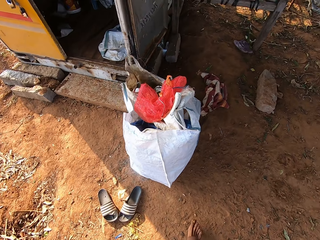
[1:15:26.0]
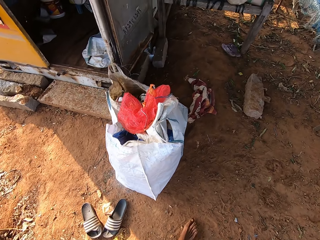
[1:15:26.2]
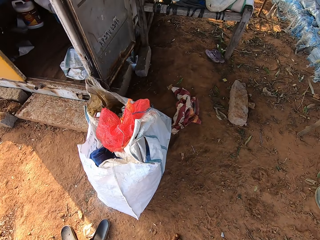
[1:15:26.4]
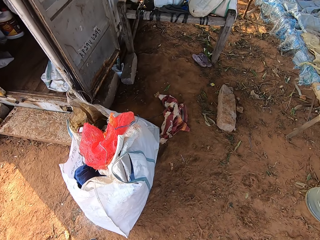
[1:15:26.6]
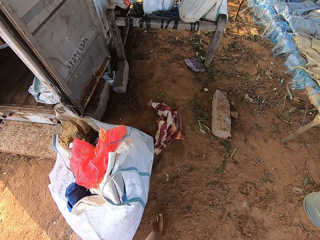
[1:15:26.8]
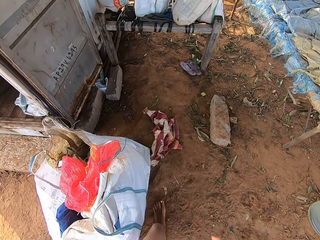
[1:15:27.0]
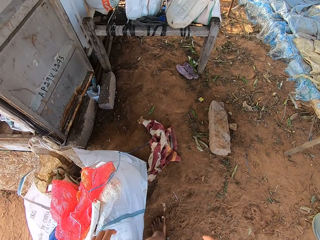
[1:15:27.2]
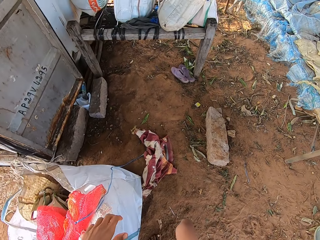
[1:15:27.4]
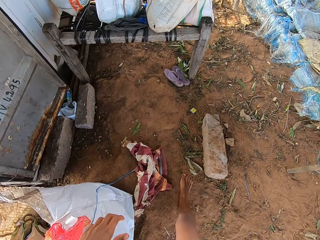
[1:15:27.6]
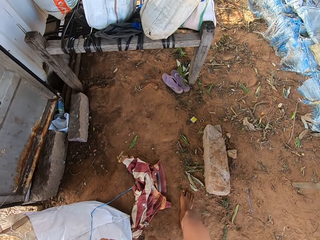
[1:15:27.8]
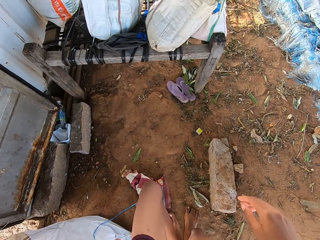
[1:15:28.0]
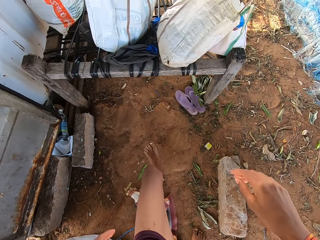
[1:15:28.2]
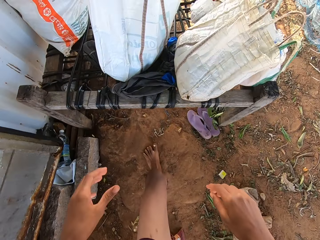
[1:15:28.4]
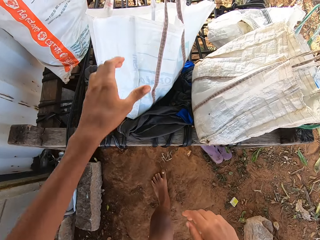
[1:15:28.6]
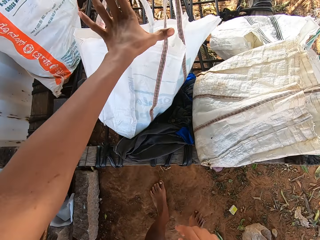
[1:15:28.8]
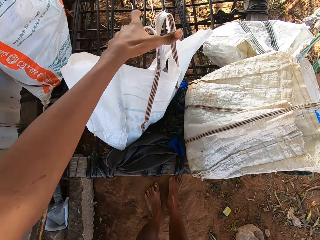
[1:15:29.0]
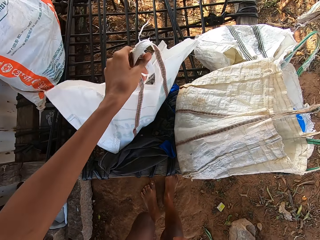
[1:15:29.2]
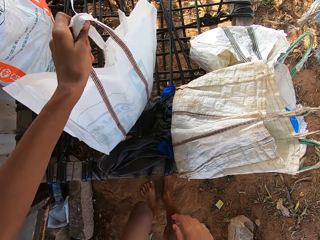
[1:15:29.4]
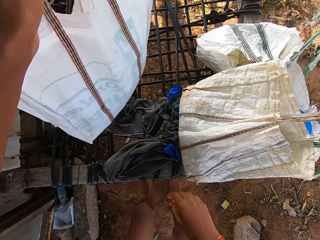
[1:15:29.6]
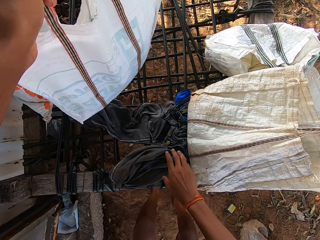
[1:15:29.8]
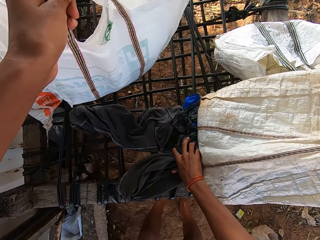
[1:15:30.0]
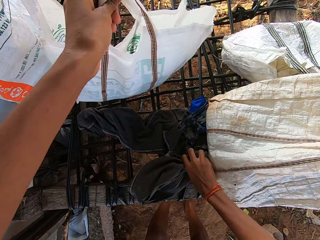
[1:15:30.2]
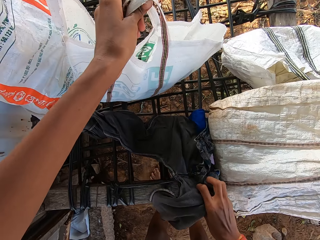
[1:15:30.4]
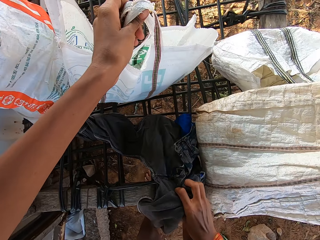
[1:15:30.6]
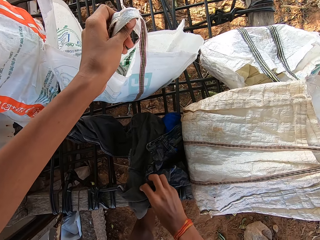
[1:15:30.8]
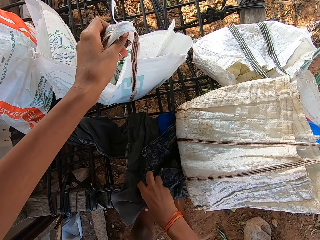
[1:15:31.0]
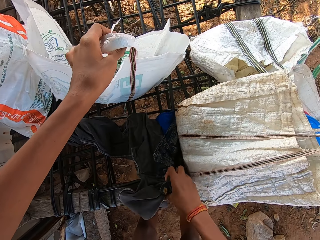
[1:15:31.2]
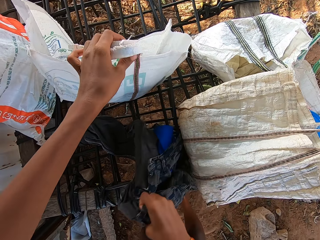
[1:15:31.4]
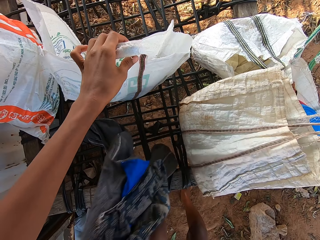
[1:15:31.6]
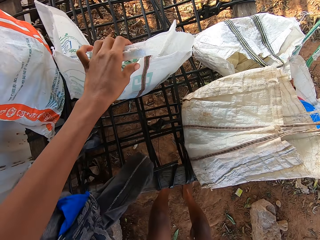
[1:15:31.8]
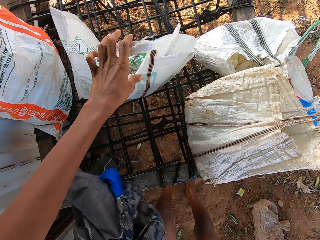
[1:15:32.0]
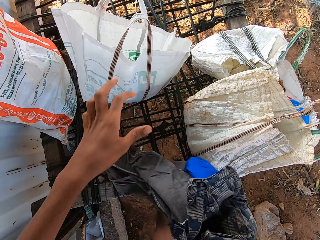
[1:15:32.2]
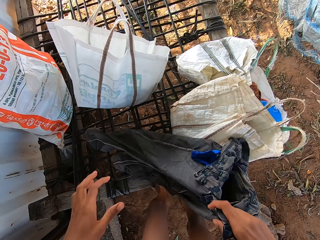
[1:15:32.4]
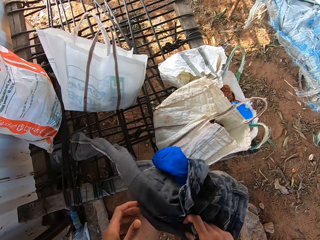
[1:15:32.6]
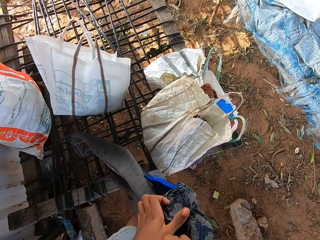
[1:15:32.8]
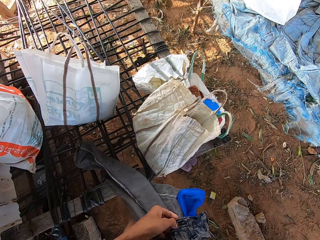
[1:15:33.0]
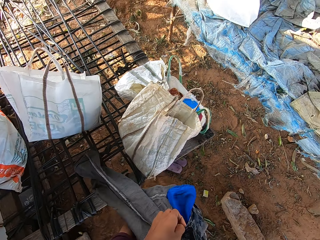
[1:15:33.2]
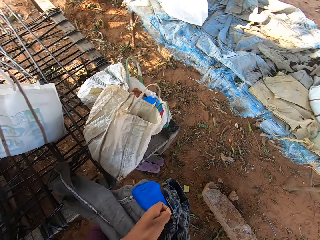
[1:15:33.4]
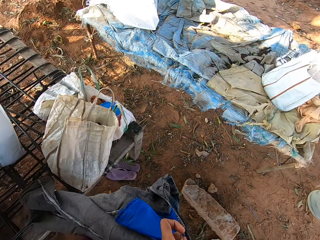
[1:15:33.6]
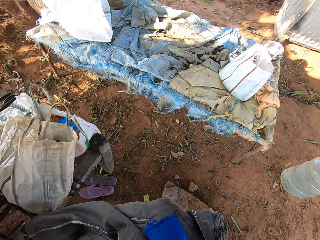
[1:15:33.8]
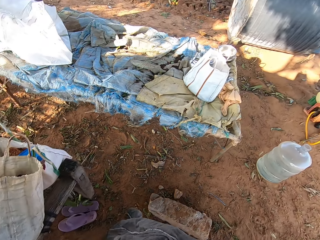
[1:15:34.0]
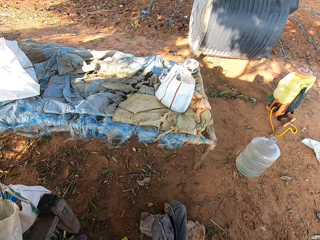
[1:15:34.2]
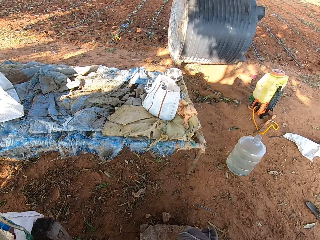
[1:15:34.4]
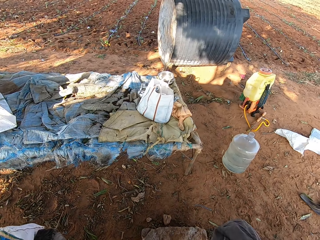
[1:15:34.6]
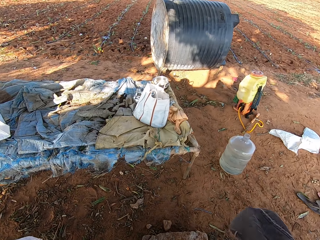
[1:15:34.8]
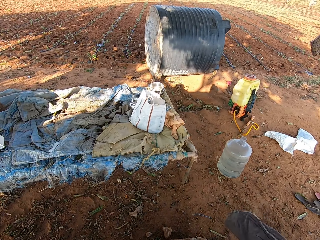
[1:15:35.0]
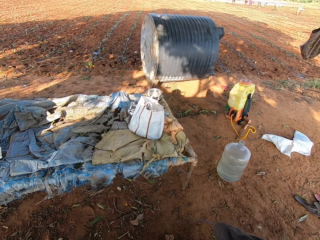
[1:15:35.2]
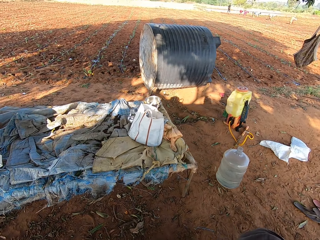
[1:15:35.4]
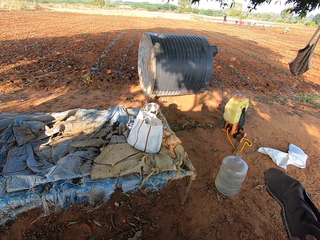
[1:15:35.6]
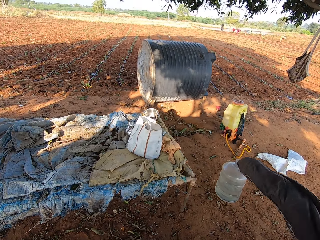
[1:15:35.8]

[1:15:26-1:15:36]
The camera wearer walks towards a rack. He picks up a bag on a wooden table with his left hand. He holds the bag. He drops the bag on the wooden table with his left hand. He picks up a trouser from the wooden table with his right hand. He holds the trouser with both hands. He walks with the trouser.

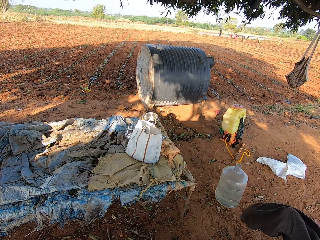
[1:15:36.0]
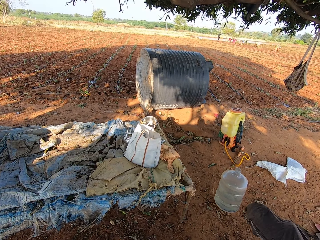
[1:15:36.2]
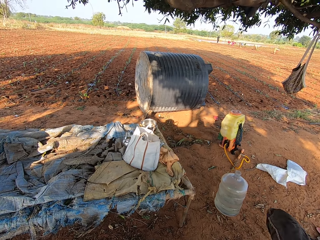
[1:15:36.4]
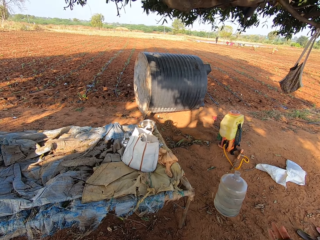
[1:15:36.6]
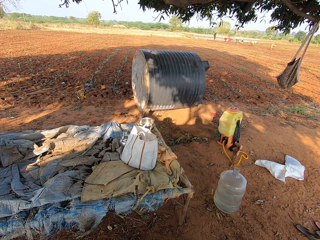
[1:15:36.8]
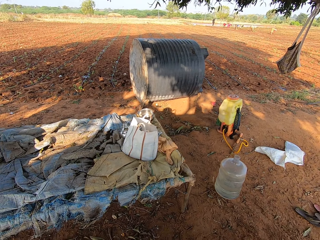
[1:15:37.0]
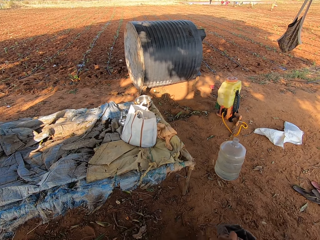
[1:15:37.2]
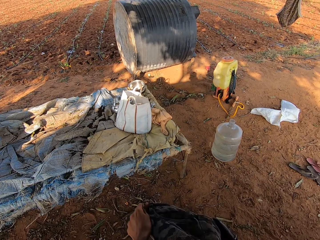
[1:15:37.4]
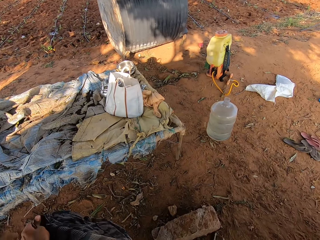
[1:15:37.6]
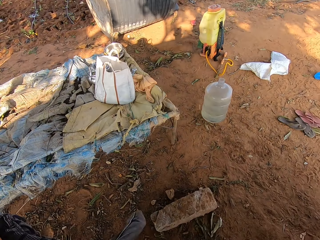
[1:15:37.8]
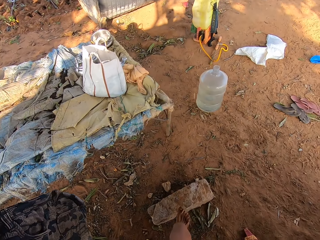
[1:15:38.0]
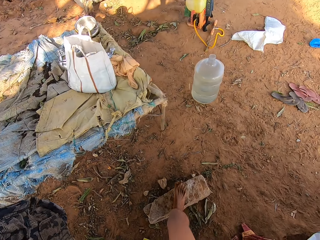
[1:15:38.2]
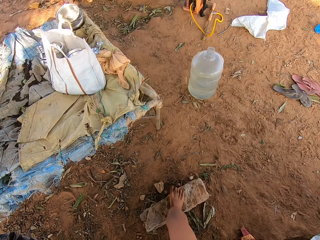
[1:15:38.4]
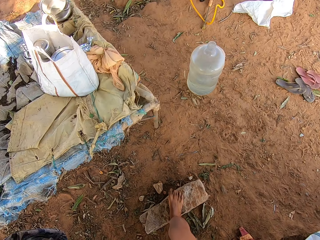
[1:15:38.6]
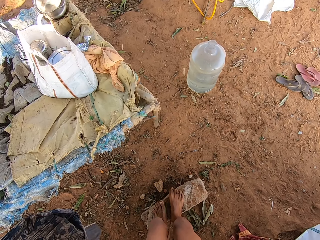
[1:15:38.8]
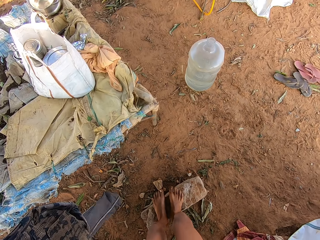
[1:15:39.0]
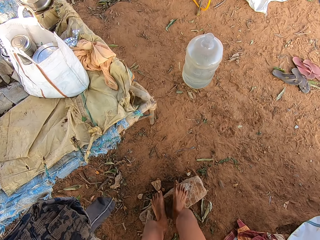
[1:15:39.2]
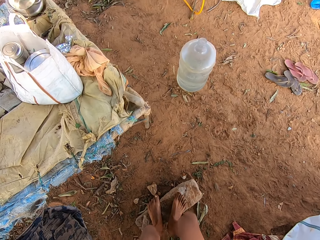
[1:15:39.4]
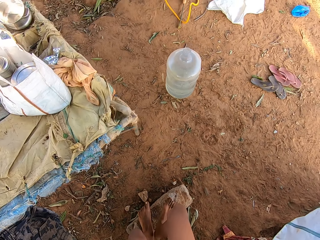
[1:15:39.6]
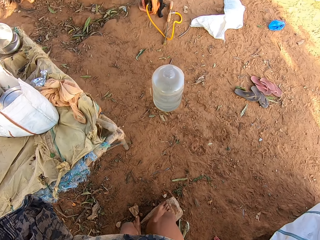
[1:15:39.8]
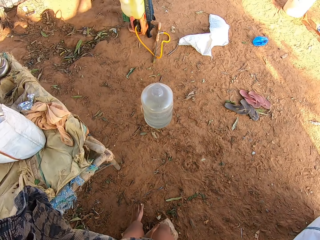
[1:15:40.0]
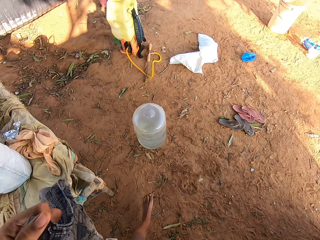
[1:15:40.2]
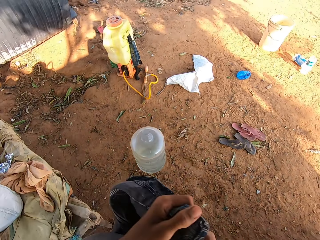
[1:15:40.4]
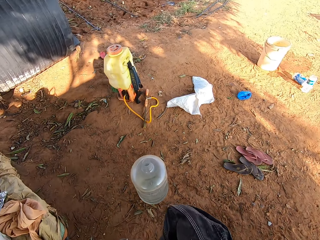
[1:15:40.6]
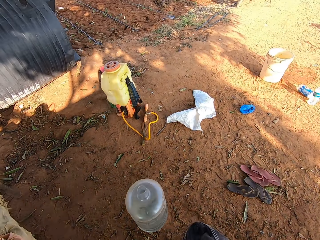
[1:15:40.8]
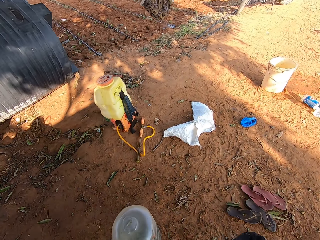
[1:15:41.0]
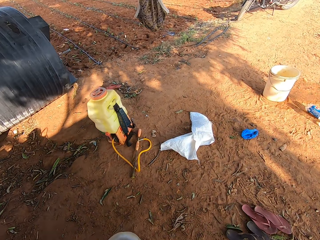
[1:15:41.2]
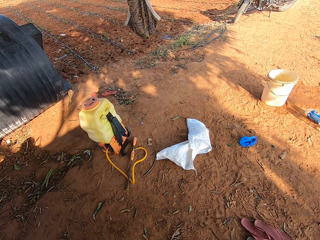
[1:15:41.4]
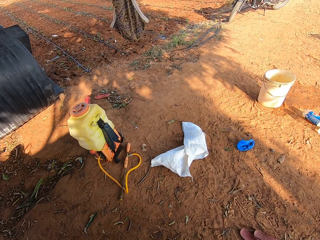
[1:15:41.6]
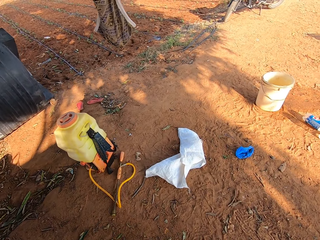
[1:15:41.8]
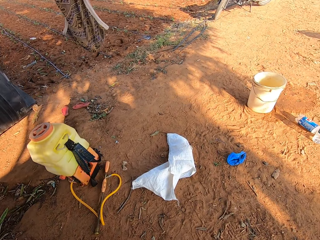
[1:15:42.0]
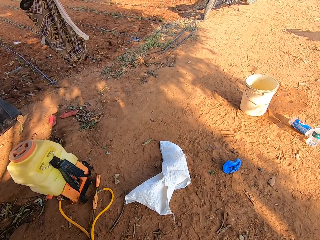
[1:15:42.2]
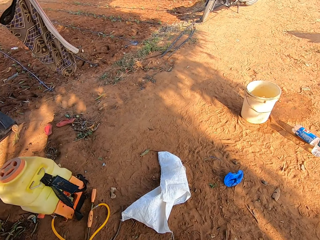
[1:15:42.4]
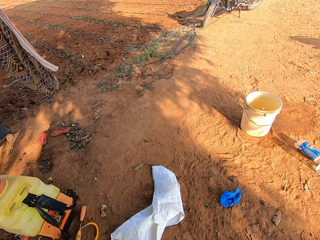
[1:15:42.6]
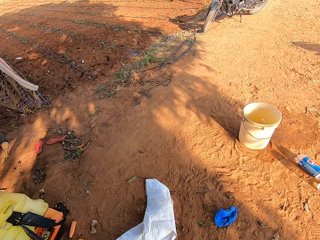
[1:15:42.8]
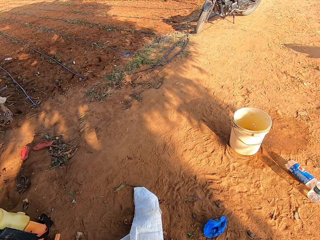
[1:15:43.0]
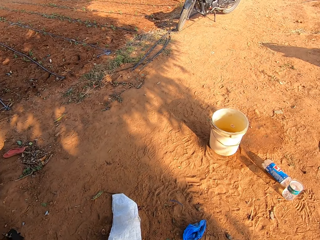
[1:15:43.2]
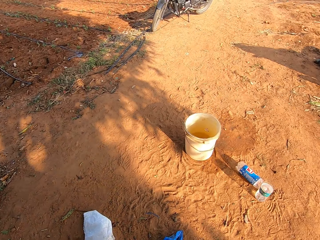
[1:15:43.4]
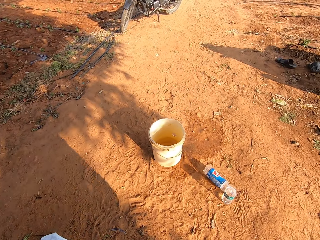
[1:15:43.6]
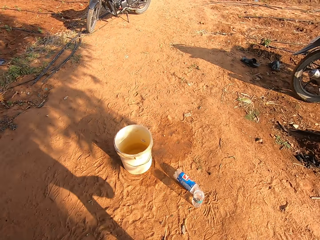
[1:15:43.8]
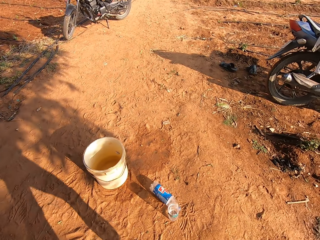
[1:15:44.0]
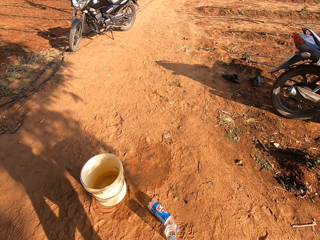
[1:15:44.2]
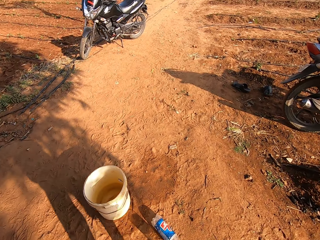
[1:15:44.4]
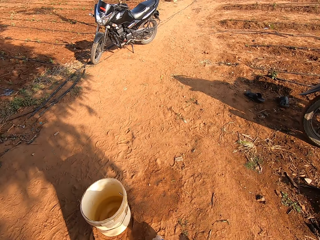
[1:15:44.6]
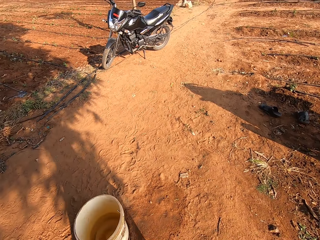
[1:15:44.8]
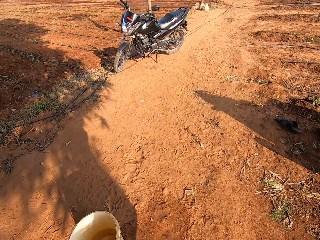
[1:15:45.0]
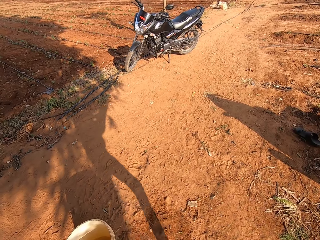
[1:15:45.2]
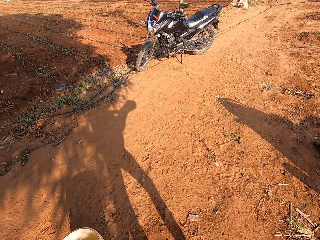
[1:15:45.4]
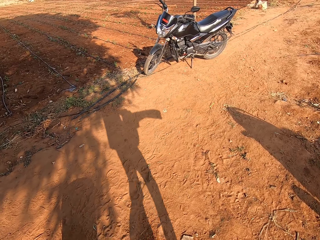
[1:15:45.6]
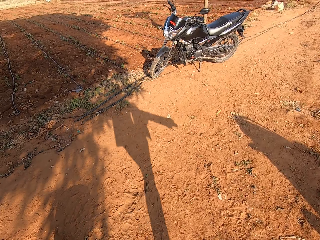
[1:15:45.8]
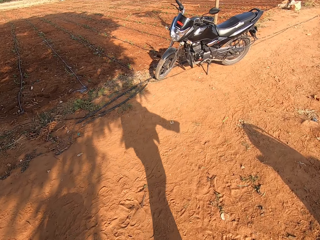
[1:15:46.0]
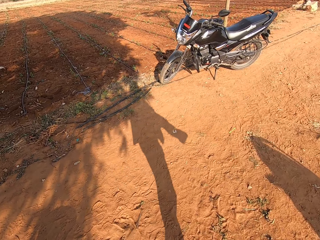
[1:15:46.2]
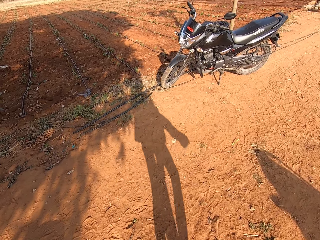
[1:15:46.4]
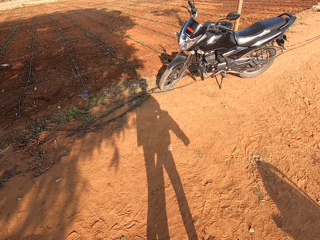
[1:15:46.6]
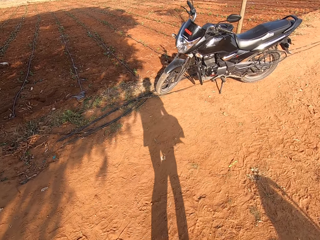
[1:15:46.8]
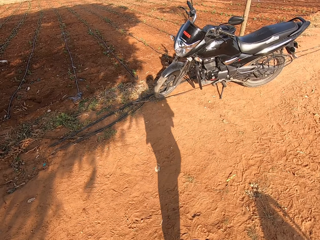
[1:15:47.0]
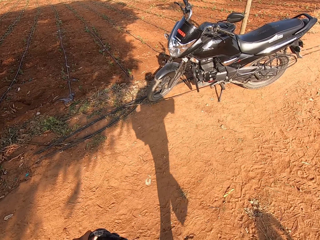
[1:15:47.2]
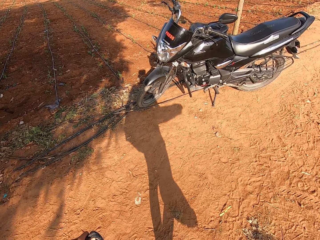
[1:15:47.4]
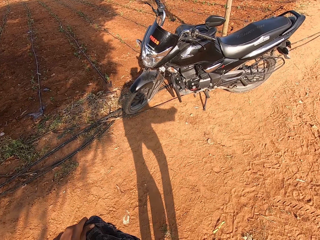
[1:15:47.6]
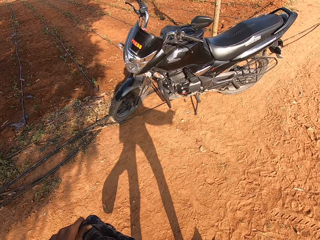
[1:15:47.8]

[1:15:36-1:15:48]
The camera wearer places his hand on the trouser. He turns the trouser out with both hands. He places his right leg on a stone on the ground. He places both legs on the stone on the ground. He climbs on a block. He cleans both legs on the stone on the floor. He stamps his feet on the block and walks around.
